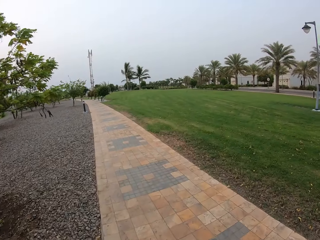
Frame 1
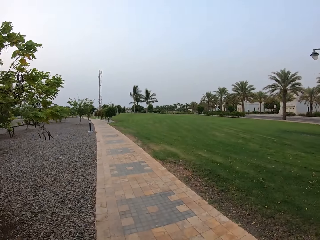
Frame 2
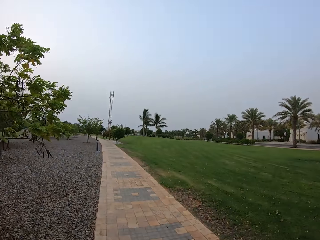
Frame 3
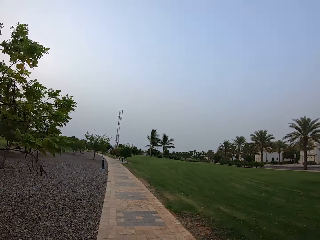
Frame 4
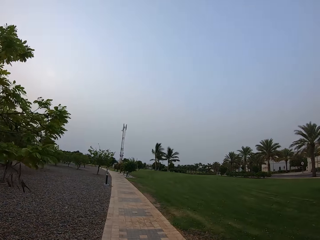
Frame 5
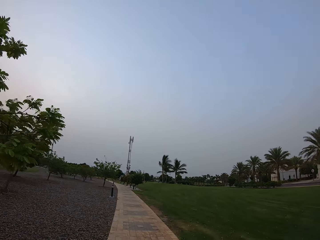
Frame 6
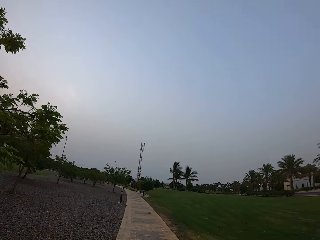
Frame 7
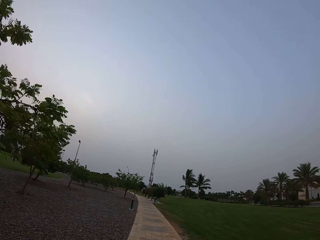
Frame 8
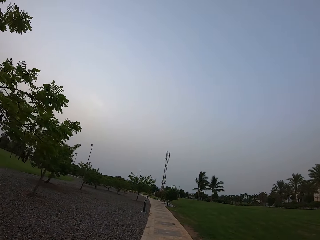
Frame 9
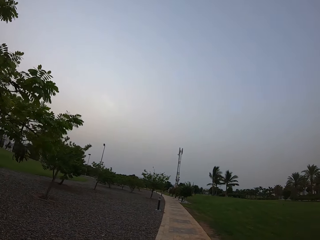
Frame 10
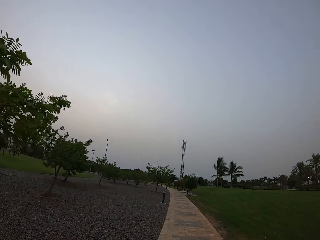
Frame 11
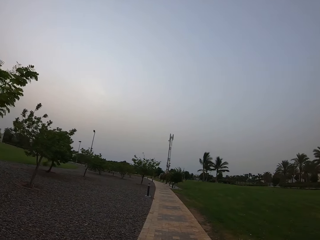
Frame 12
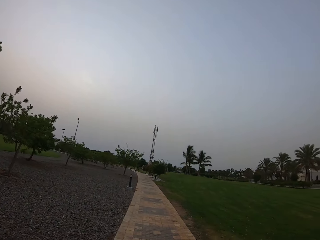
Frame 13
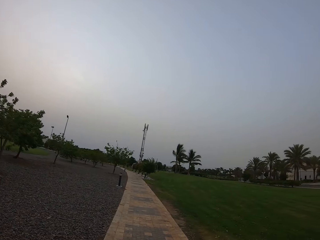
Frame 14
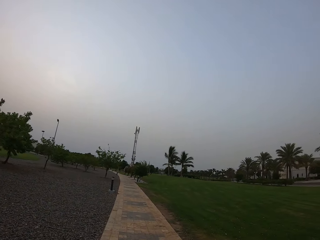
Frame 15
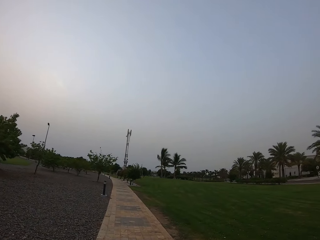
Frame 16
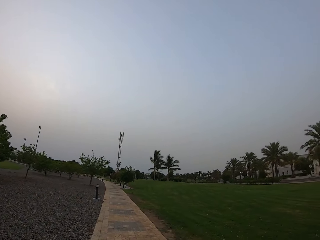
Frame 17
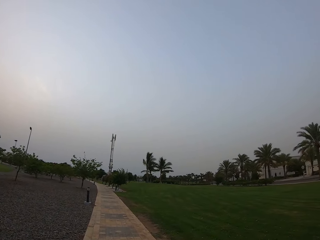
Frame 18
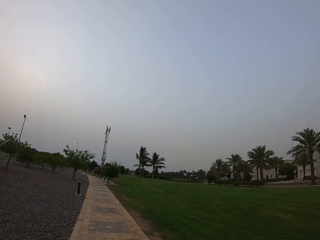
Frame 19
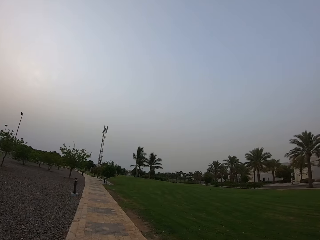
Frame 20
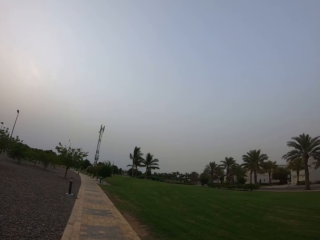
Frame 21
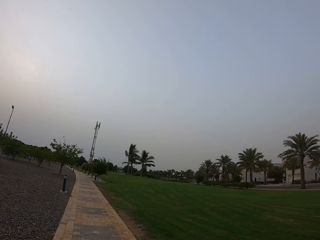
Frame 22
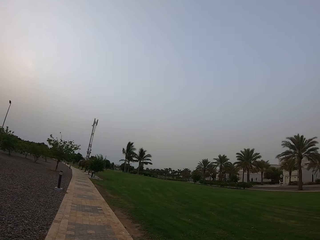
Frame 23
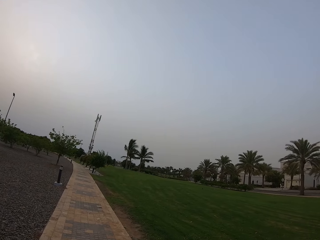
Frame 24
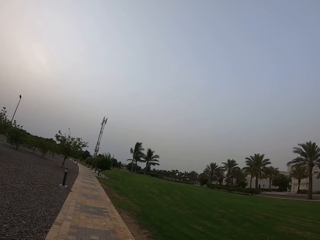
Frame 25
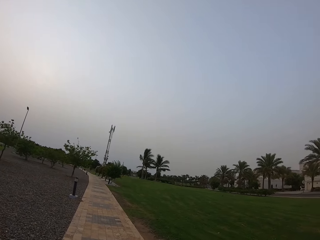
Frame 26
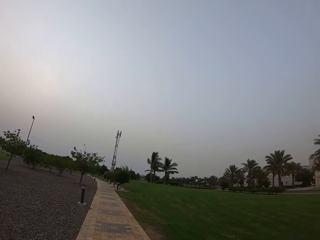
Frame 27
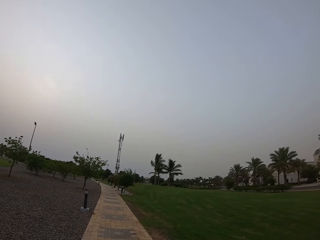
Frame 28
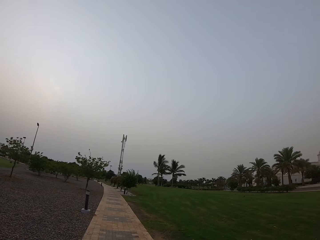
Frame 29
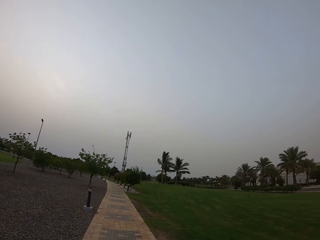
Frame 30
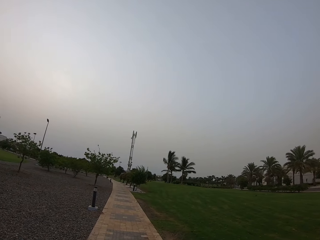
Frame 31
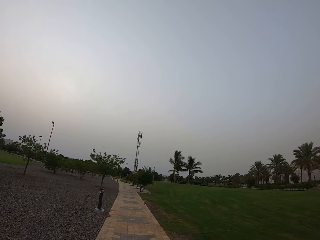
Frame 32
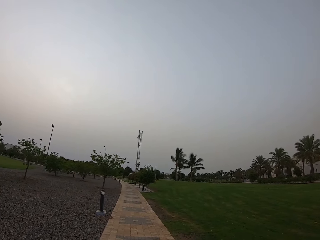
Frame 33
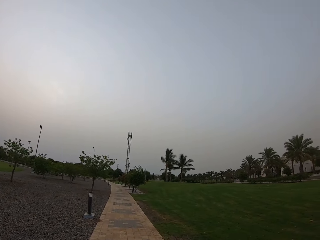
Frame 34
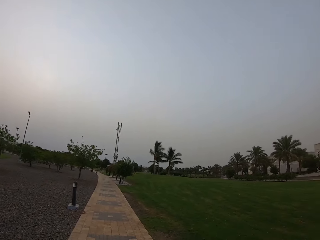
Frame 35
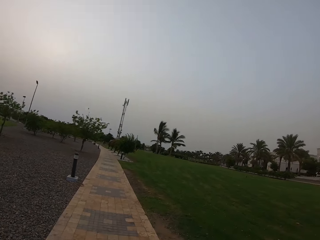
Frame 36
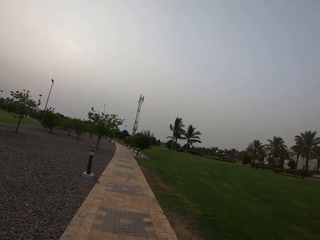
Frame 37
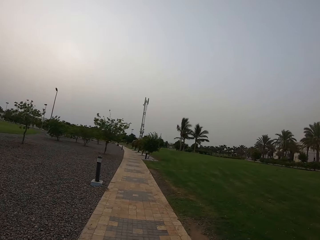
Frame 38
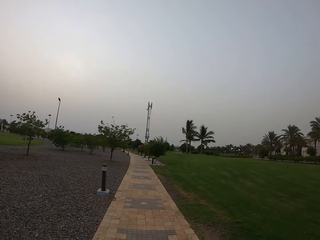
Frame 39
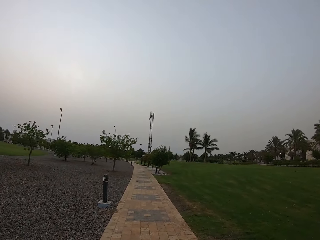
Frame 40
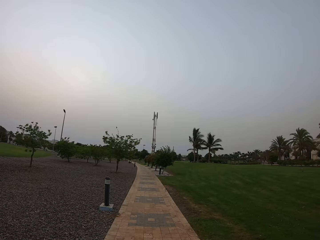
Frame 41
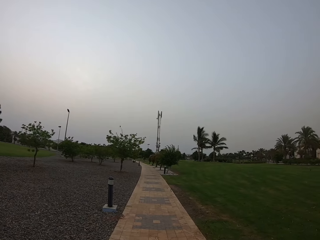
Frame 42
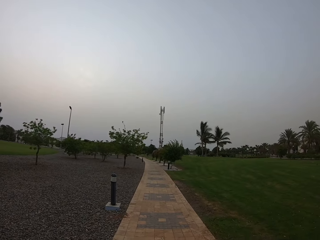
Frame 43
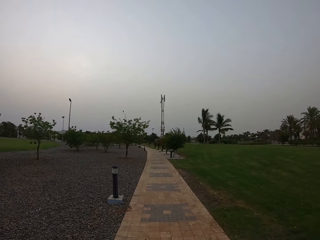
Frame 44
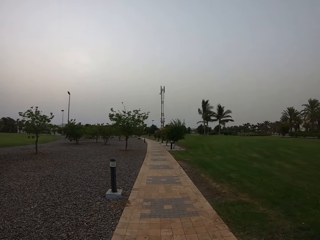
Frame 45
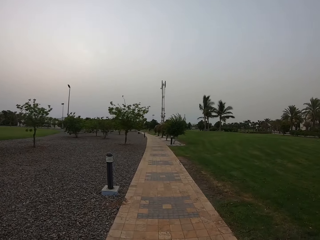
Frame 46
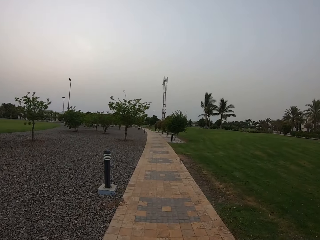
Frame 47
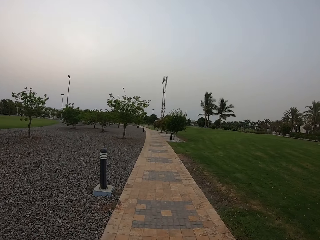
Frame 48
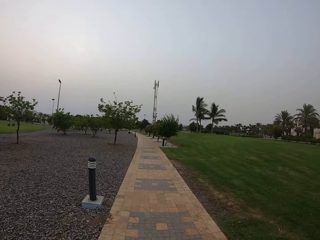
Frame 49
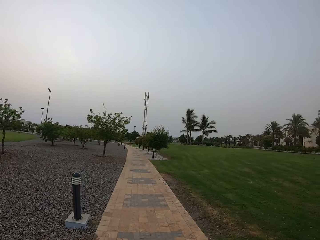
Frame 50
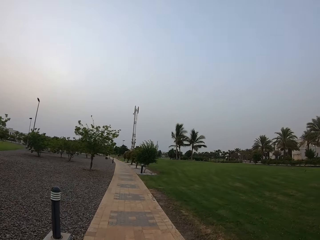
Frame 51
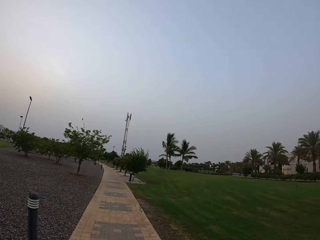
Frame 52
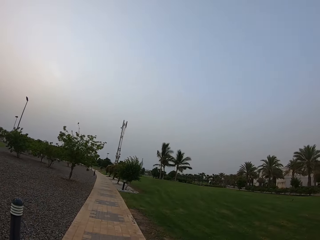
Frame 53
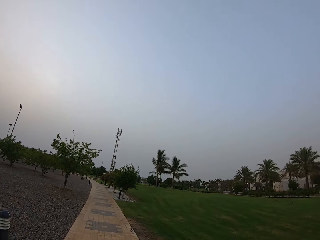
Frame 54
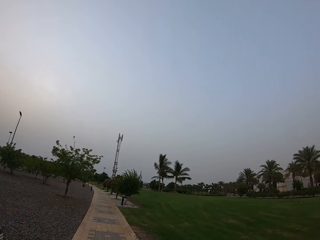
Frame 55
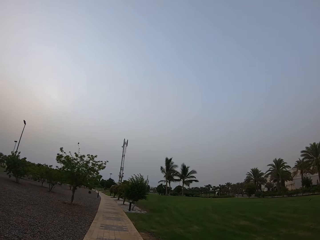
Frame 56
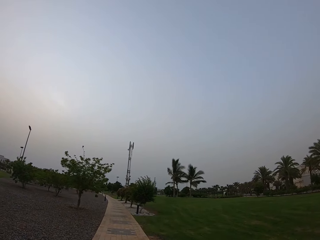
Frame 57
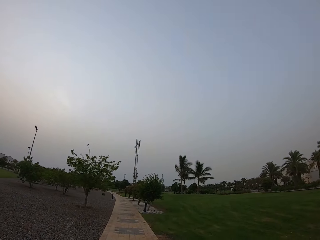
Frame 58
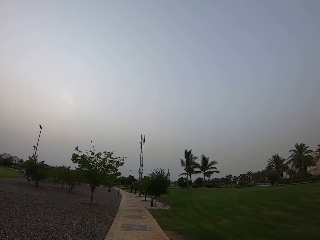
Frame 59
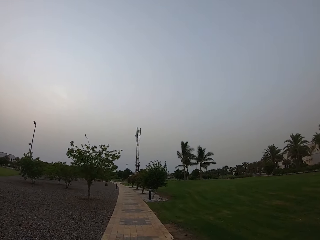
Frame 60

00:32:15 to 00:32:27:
The camera wearer looks at the booster.

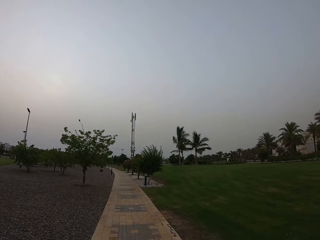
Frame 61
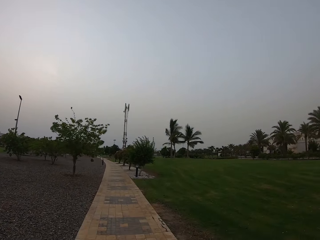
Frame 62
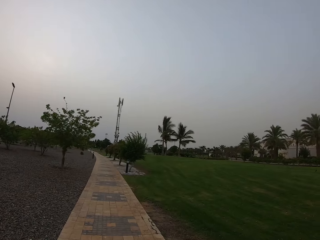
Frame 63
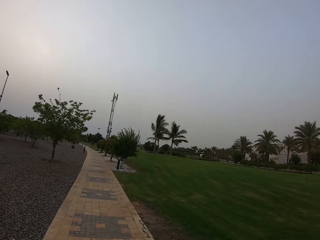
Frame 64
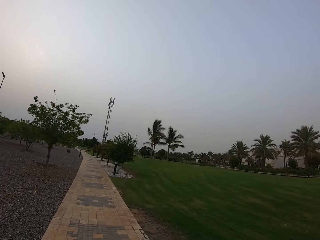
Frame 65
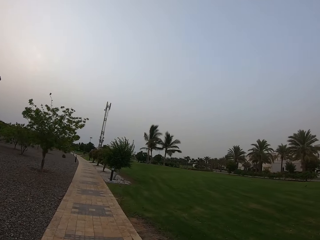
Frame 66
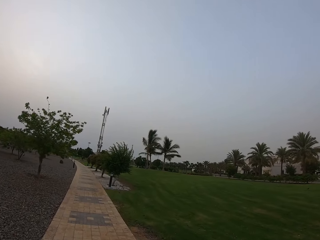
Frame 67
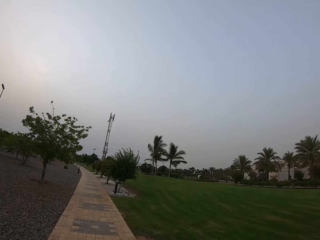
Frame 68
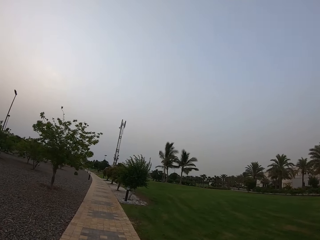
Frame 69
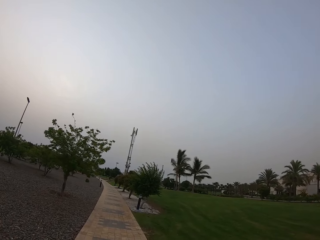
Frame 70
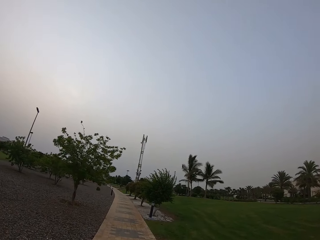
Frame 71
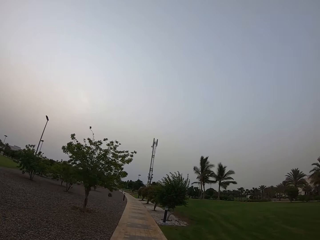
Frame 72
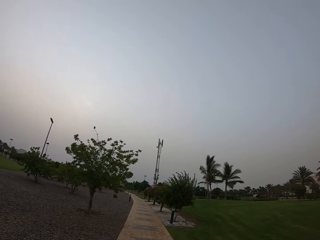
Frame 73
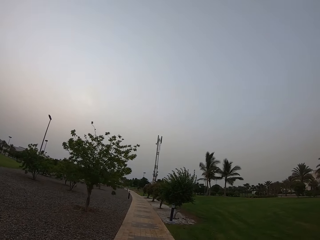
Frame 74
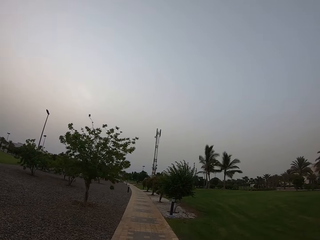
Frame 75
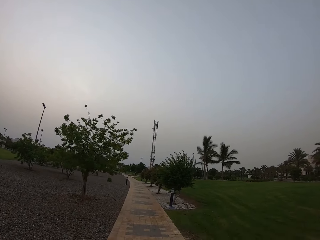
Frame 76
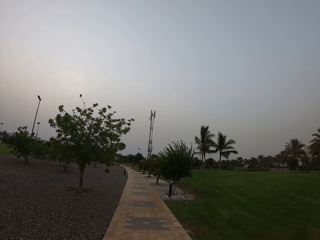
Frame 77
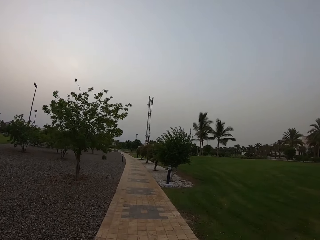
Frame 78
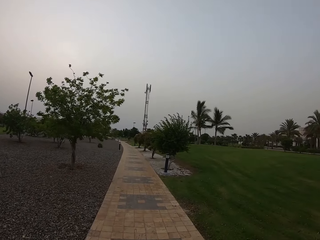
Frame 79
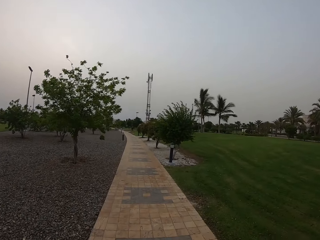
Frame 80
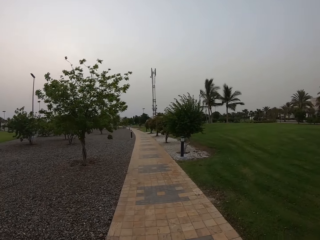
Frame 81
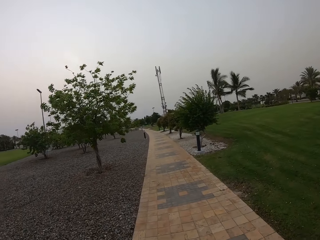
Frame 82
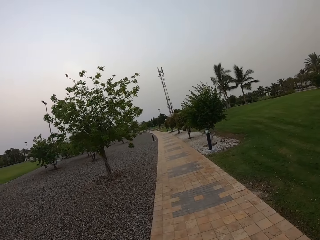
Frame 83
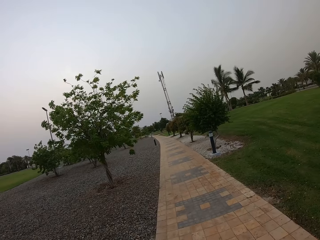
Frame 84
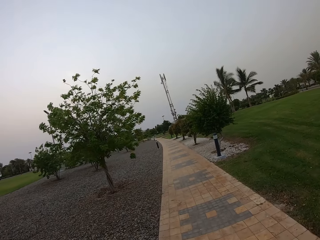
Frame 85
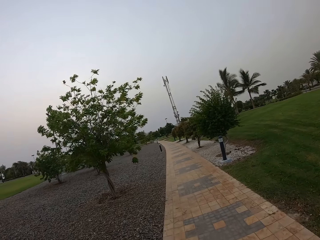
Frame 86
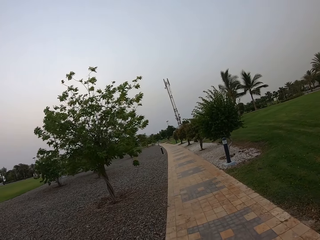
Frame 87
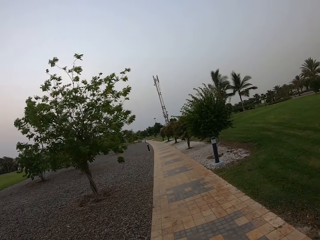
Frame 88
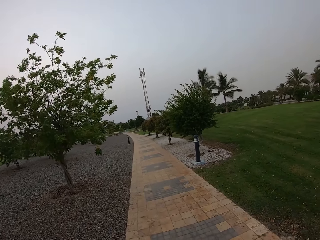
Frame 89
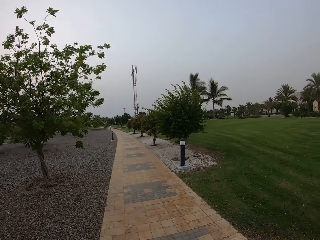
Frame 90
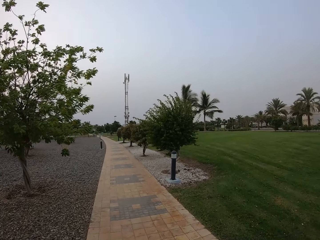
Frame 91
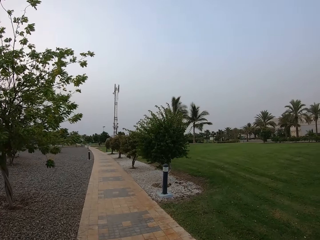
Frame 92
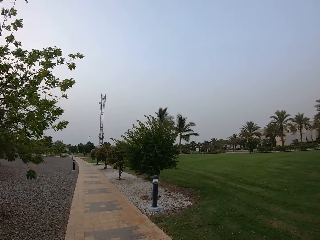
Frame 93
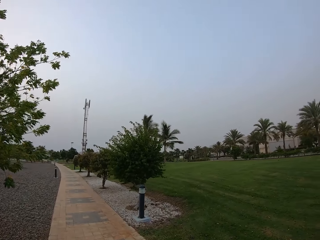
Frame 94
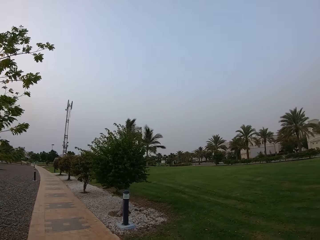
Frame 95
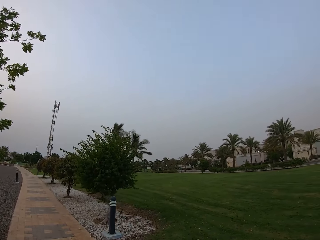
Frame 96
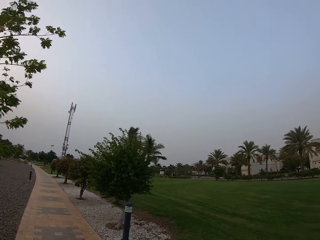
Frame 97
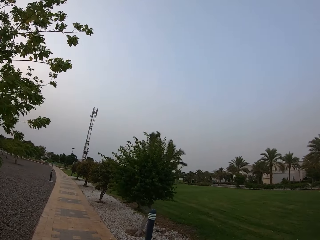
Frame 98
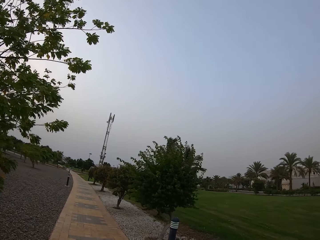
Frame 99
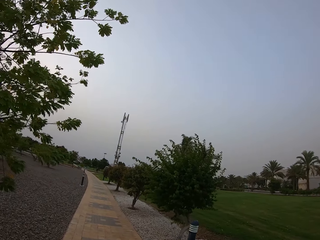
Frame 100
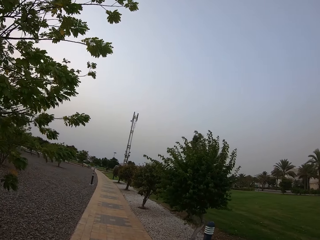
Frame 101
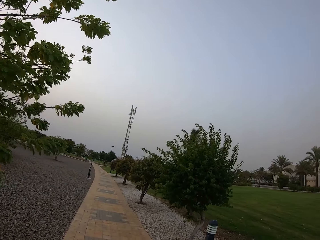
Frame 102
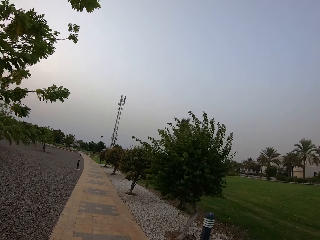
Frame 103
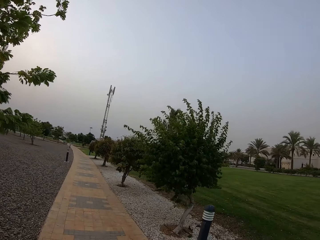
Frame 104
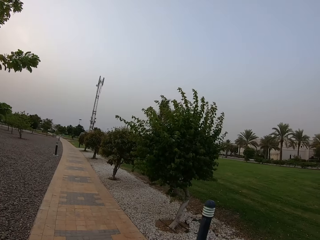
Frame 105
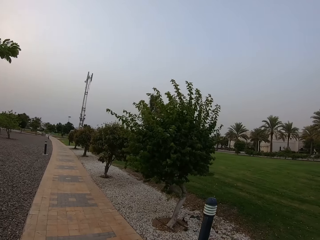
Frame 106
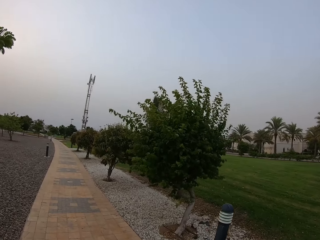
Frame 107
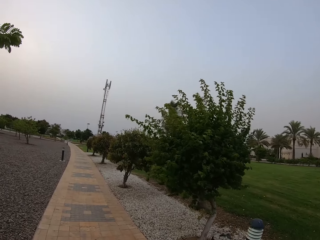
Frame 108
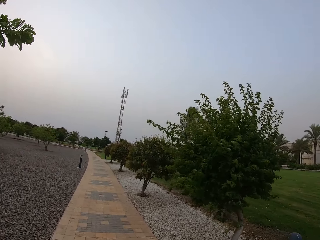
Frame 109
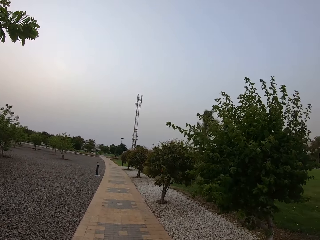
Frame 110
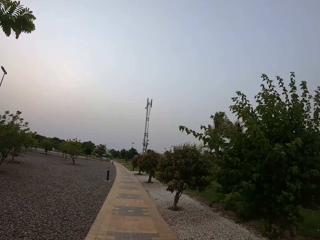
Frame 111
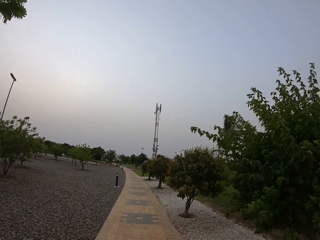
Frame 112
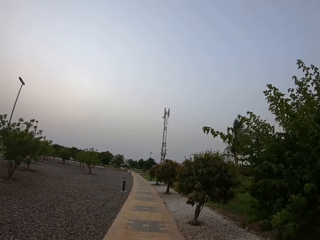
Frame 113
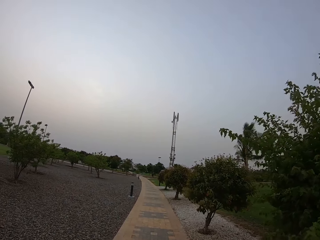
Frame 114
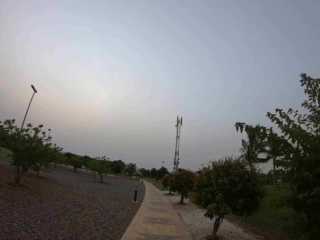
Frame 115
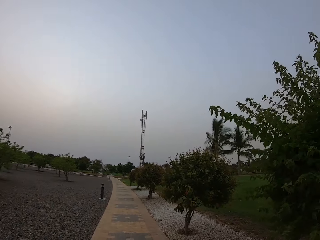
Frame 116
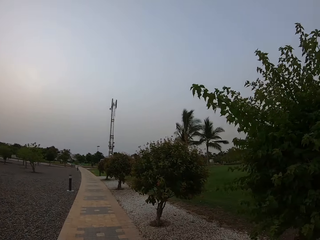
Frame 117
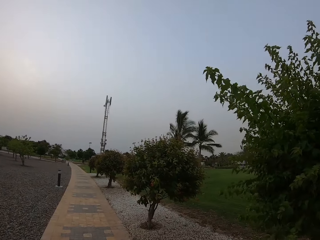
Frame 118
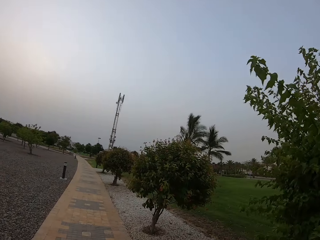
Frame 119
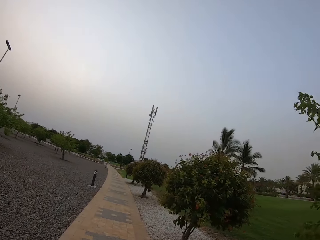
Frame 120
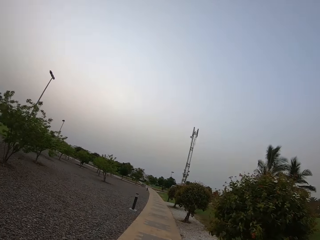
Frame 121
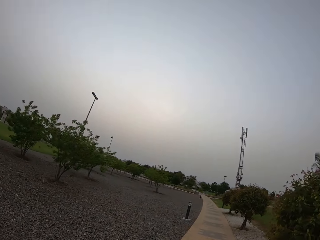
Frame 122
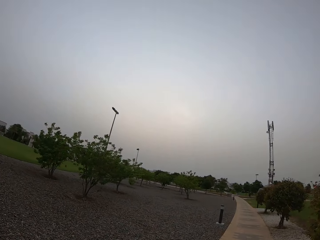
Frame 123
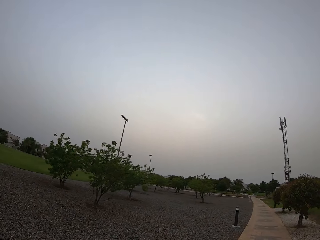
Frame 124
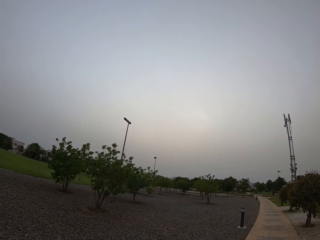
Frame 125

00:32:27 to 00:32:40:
The camera wearer raises the right hand. They walk on the walkway.
